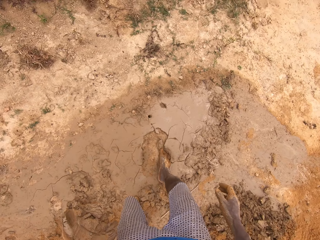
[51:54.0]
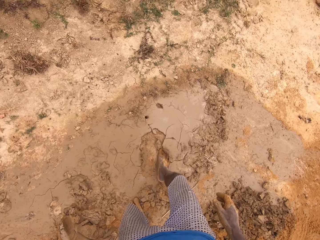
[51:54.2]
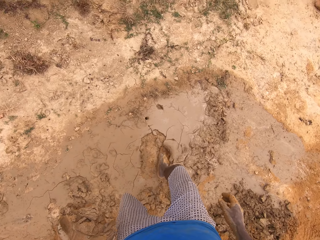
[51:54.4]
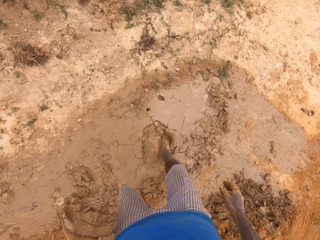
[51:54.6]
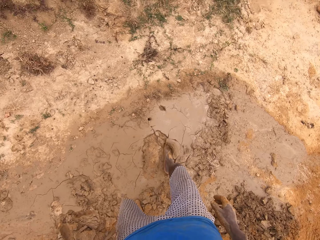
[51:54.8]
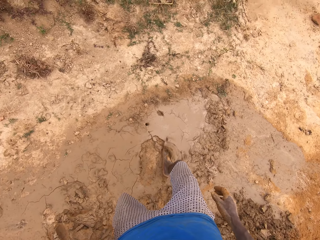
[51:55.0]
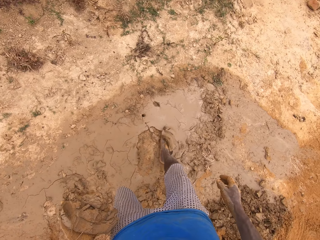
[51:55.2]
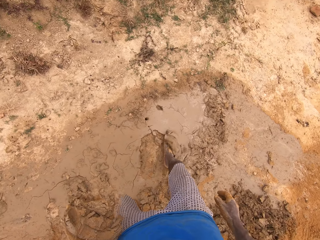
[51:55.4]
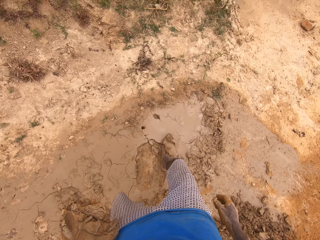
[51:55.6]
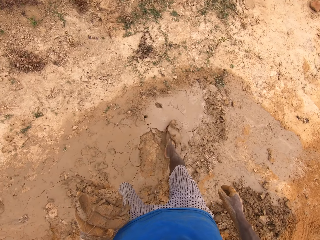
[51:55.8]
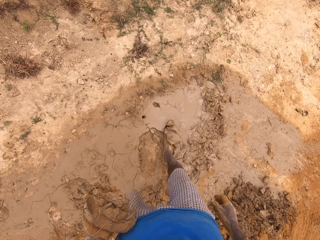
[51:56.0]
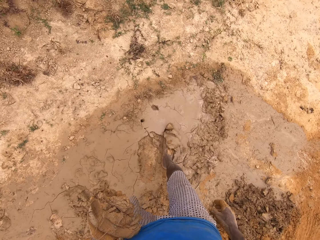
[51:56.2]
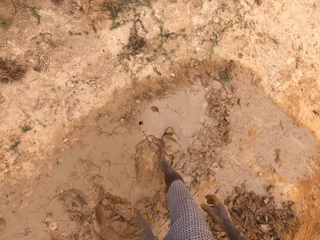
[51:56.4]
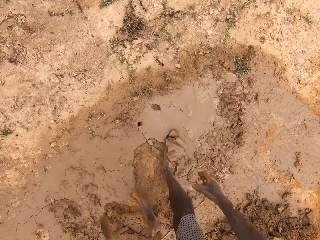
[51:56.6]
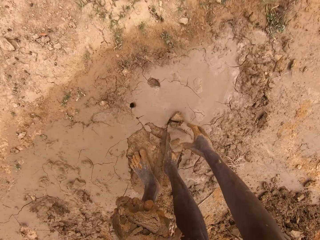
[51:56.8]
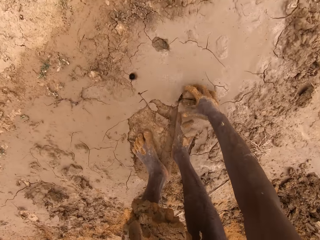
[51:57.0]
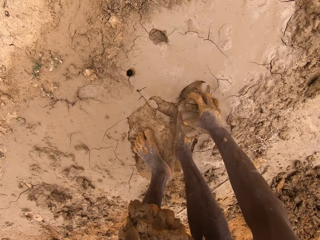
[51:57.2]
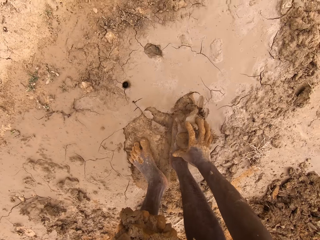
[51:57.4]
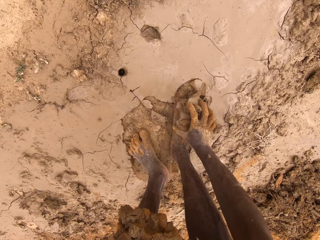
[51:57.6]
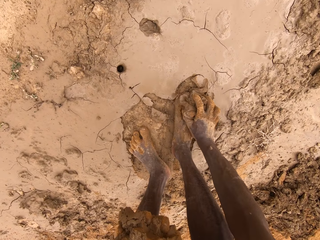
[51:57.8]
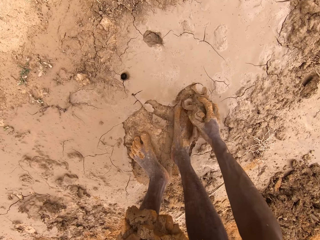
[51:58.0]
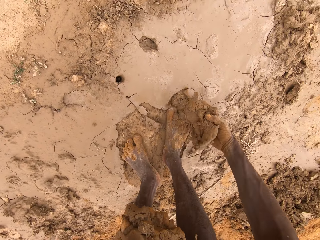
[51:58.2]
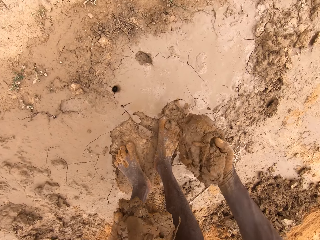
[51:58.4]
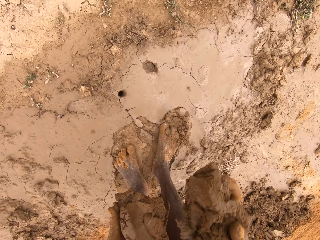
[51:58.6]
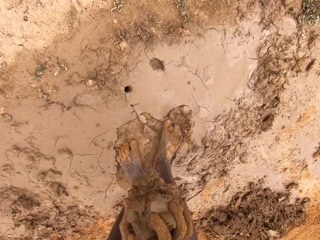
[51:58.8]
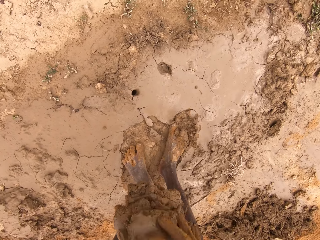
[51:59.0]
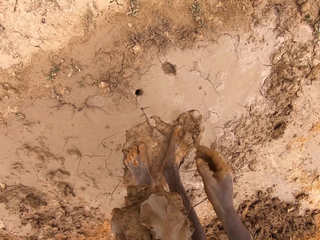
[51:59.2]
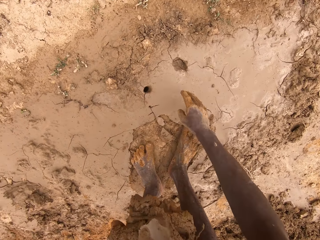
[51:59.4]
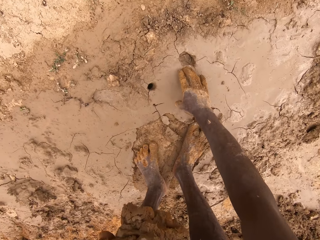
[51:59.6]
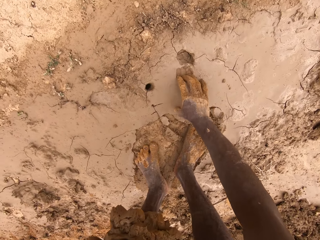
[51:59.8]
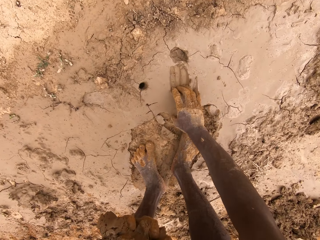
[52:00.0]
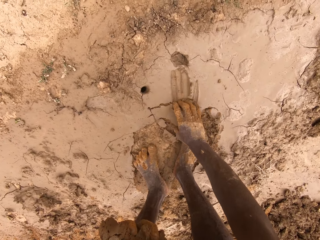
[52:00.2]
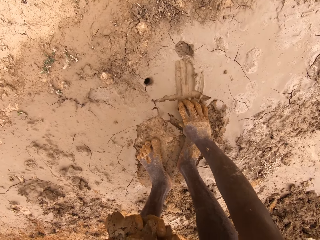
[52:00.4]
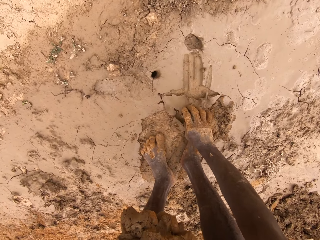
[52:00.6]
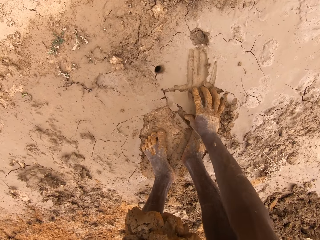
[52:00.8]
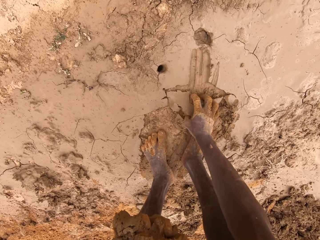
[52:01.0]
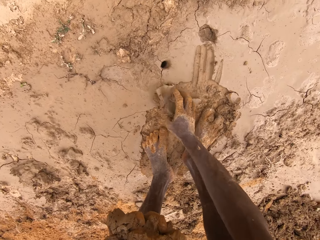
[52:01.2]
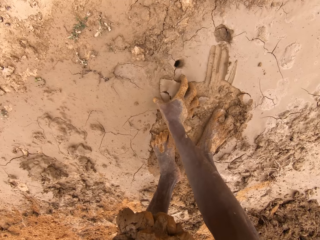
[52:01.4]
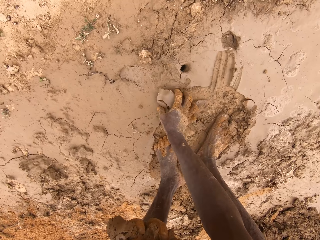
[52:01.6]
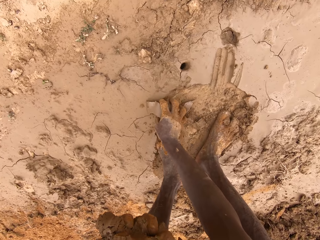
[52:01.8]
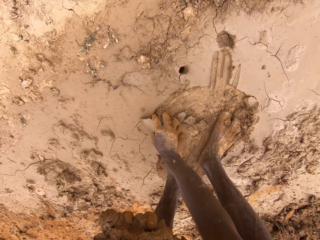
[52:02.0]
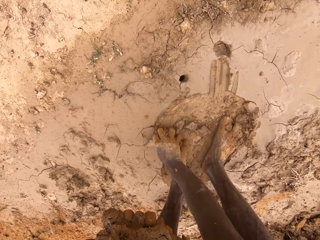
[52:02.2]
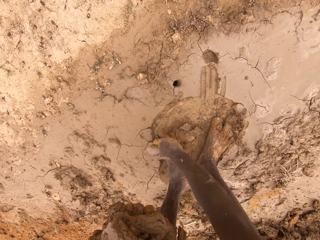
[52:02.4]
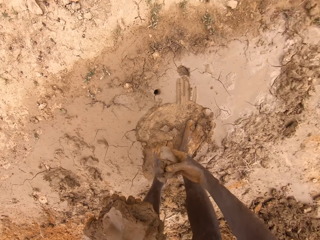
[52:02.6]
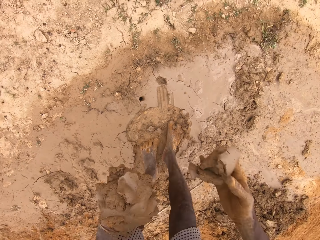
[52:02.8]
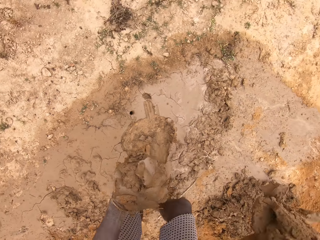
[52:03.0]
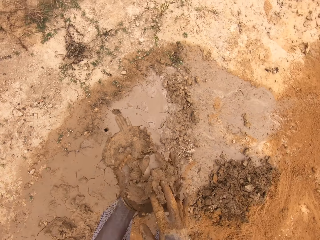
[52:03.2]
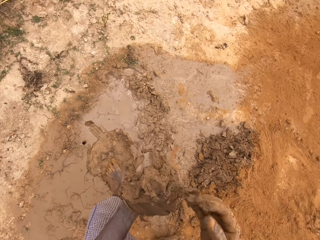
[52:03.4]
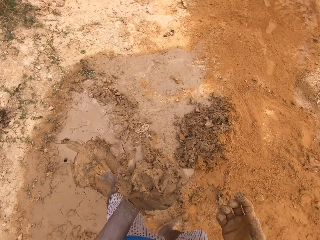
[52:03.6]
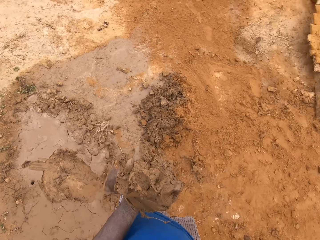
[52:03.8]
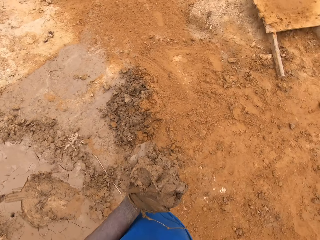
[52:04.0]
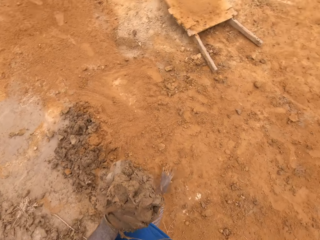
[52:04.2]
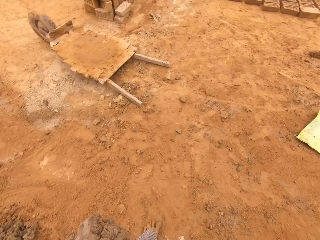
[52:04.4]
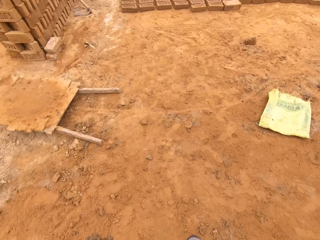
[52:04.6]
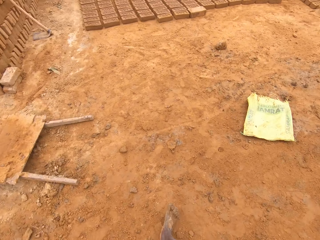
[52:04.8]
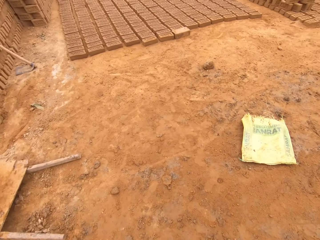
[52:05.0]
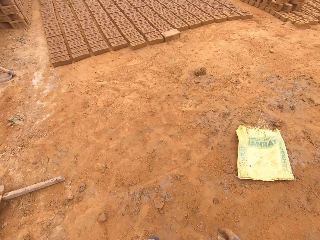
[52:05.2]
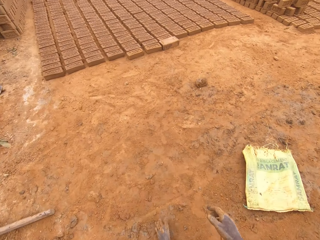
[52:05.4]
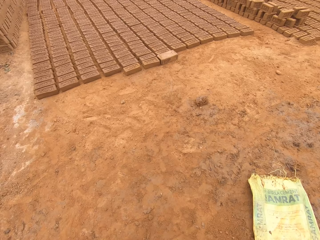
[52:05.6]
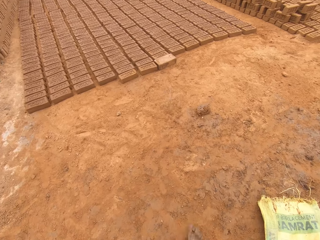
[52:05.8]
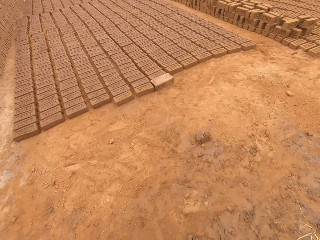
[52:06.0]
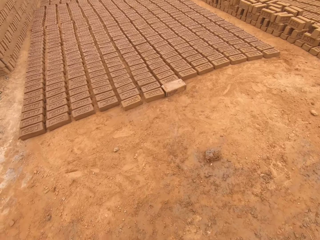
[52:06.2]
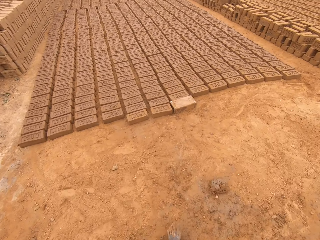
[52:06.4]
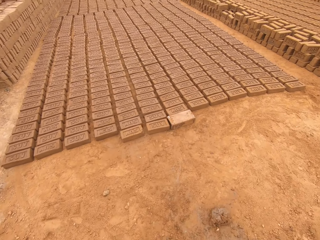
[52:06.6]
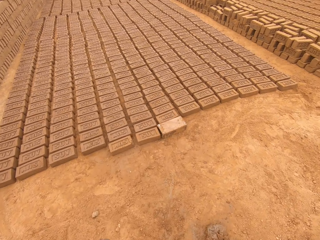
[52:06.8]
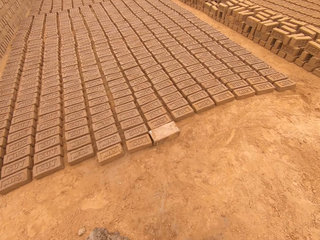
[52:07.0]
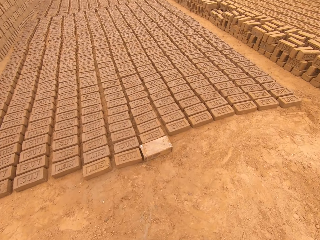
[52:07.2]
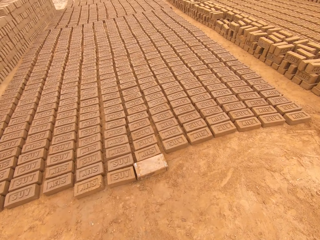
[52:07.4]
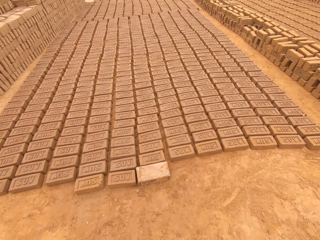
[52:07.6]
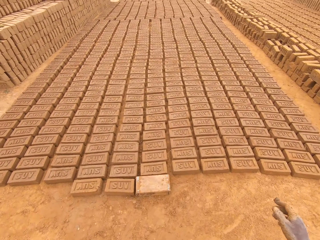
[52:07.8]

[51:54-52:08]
The camera wearer scoops clay on the ground with the leg. They pick the clay from the ground with the hand. They collect the clay from the ground. They scoop the clay from the ground. They walk around a construction site.

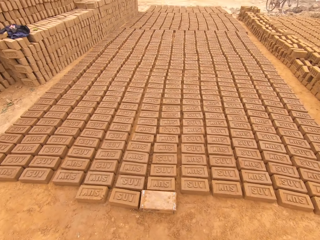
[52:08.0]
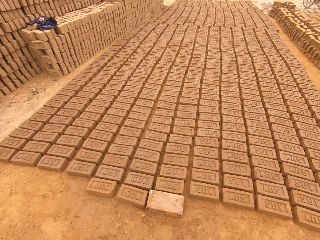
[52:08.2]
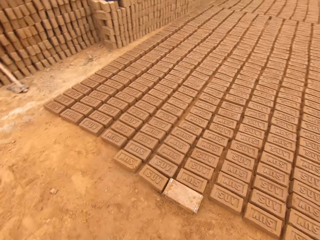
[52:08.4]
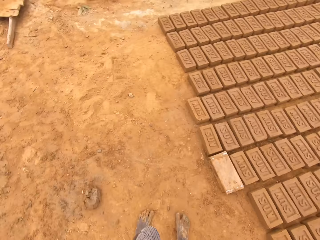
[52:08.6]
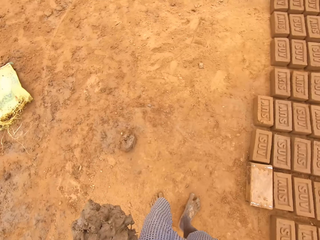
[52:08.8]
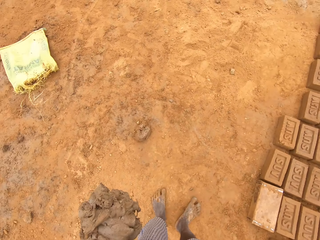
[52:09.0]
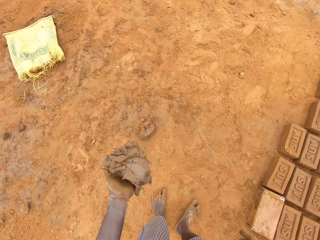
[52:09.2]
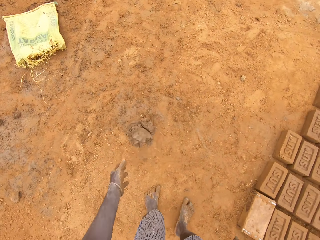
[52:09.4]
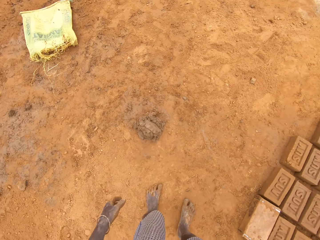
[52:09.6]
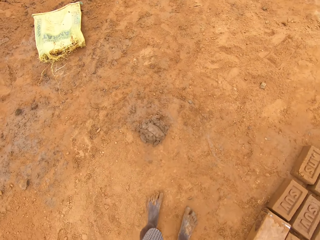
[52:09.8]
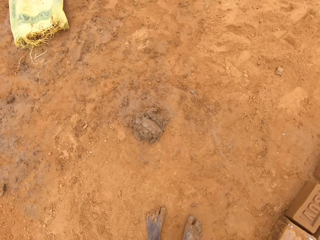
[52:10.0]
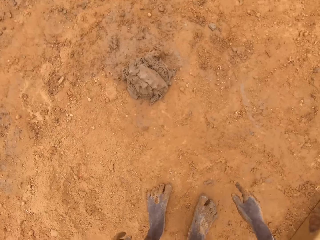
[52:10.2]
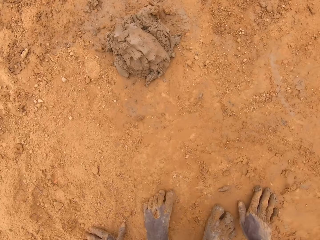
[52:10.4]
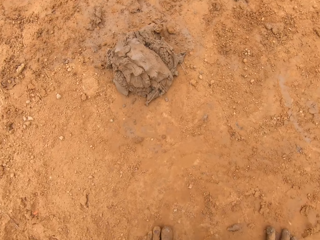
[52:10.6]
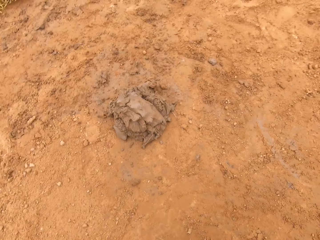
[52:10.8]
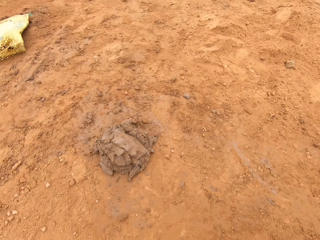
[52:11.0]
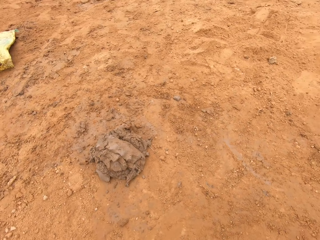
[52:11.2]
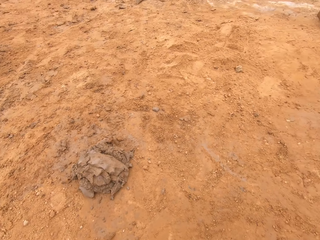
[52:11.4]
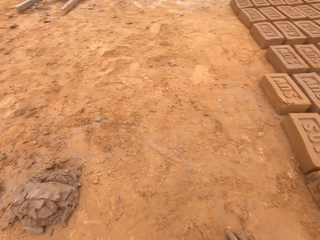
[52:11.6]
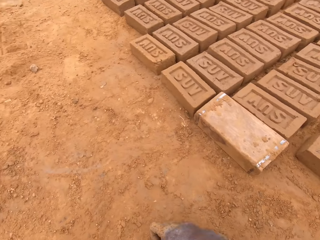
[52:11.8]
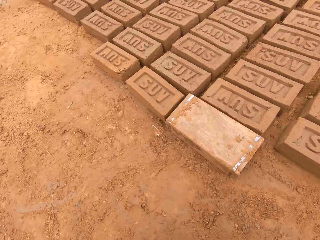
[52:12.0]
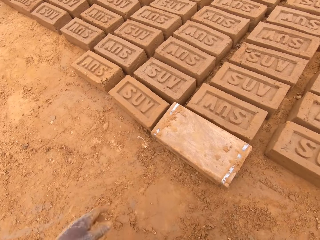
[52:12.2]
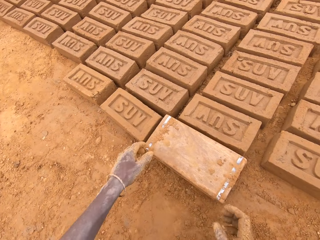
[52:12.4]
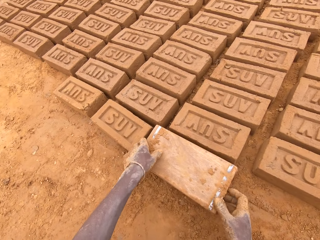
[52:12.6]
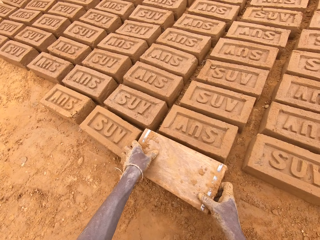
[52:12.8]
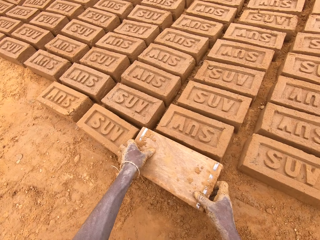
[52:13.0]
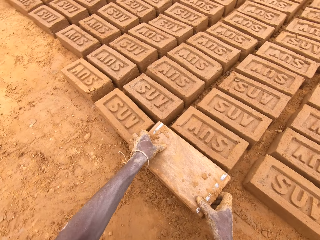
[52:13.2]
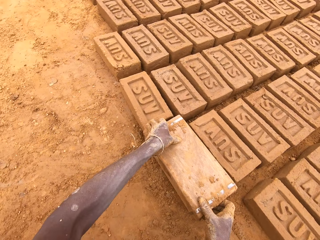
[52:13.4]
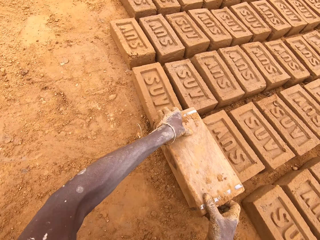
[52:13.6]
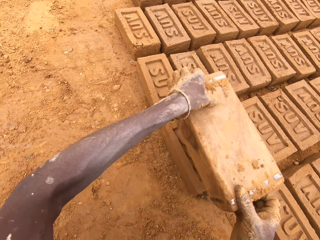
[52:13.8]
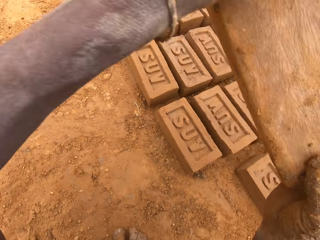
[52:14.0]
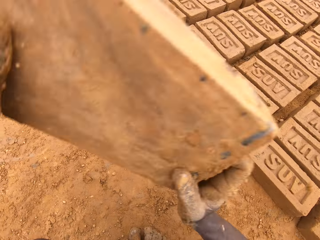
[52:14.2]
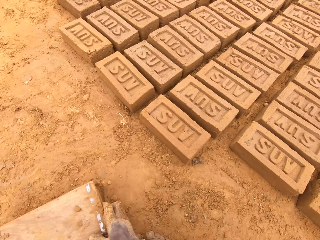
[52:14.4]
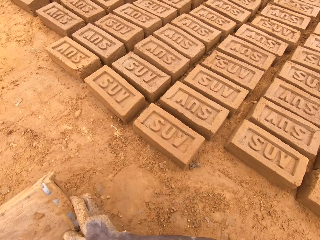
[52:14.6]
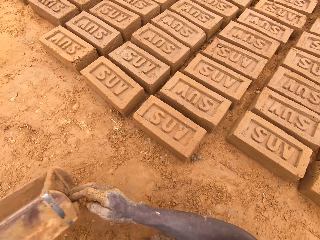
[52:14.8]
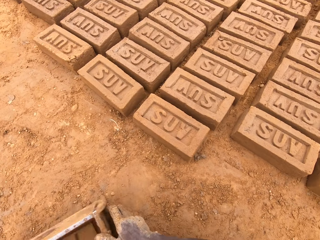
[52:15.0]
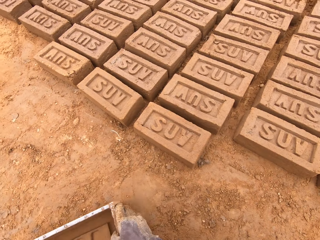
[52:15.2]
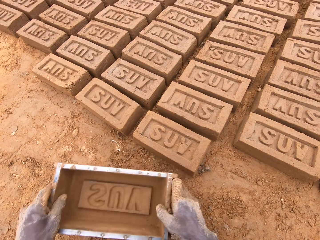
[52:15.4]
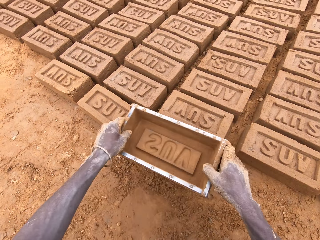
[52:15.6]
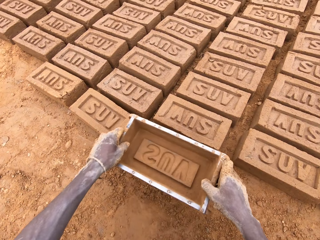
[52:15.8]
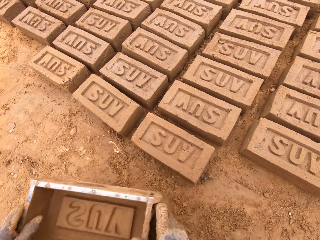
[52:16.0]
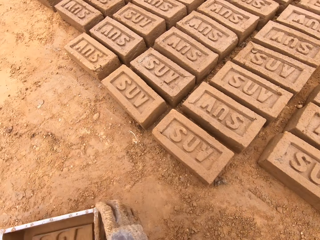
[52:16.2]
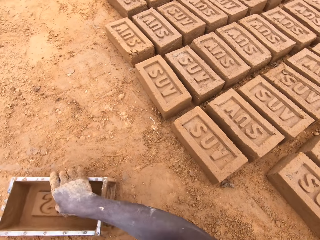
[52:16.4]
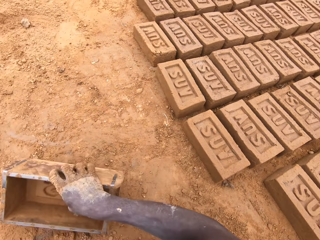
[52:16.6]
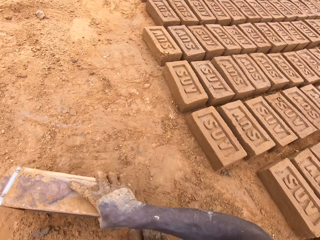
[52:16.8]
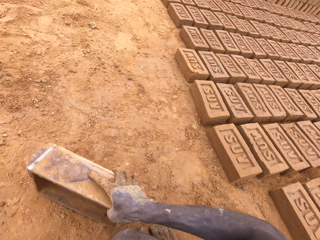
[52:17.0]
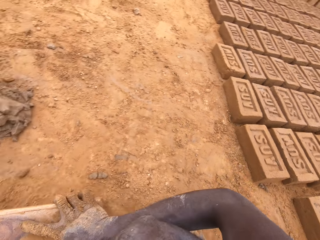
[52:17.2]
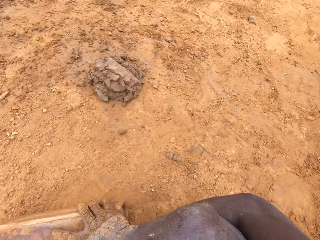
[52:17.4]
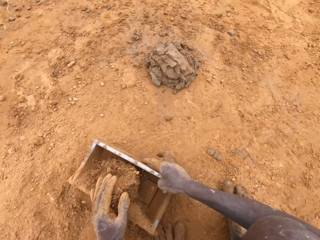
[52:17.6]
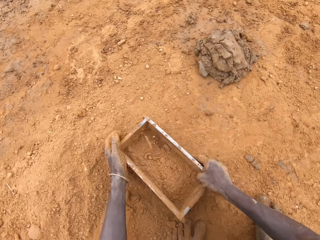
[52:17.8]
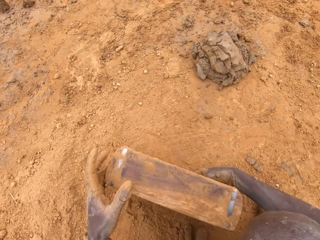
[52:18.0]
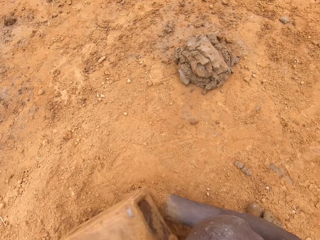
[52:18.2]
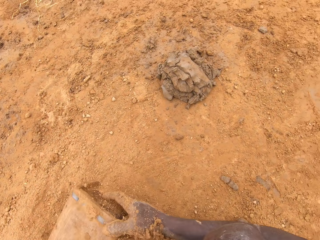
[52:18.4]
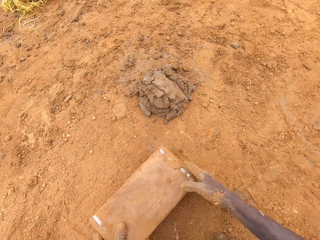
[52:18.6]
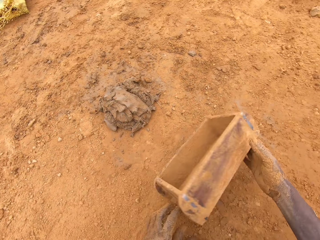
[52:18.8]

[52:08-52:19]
The camera wearer throws clay on the ground. They put the clay on the ground. They bend. They spread soil on the ground. They look around. They walk around a construction site. They move the box. They pick up a brick mold from the ground. They put down the brick mold on the ground. They adjust molded clay on the ground. They spread the soil in the brick mold. They scoop the soil with the box. They pour the soil.
